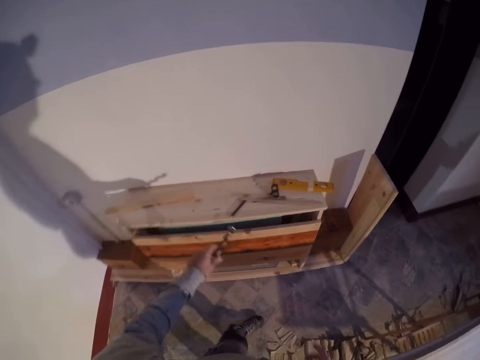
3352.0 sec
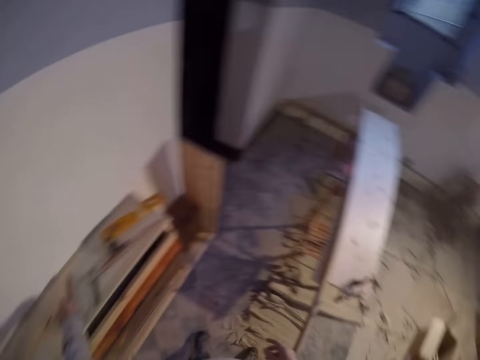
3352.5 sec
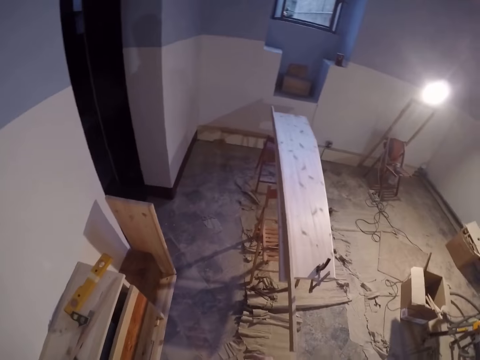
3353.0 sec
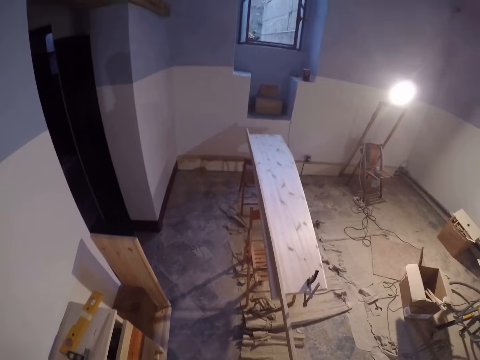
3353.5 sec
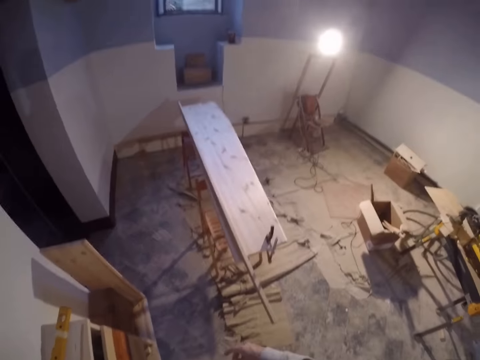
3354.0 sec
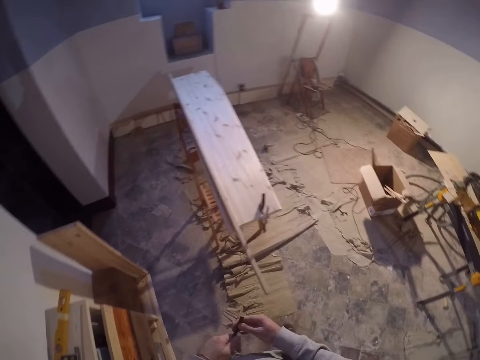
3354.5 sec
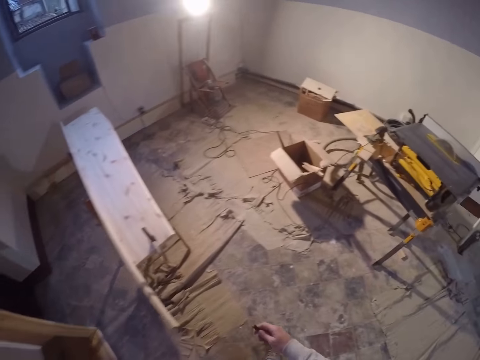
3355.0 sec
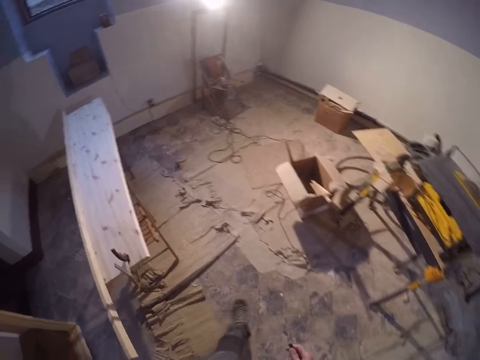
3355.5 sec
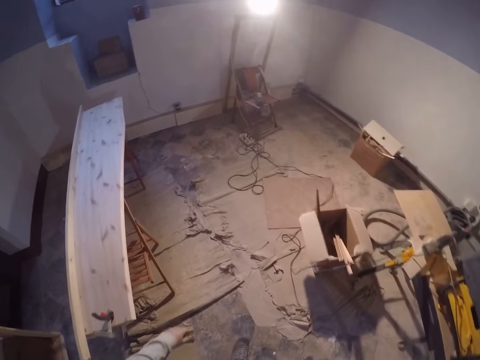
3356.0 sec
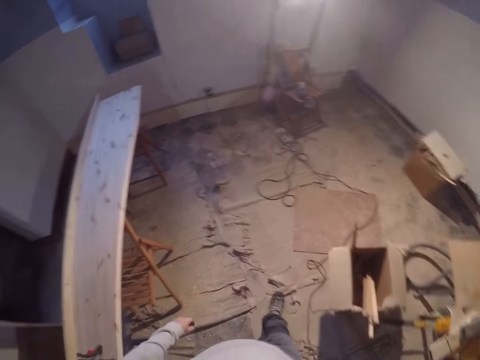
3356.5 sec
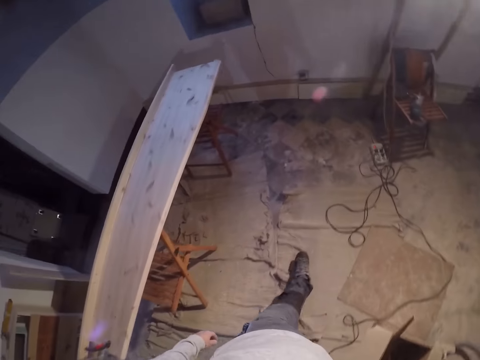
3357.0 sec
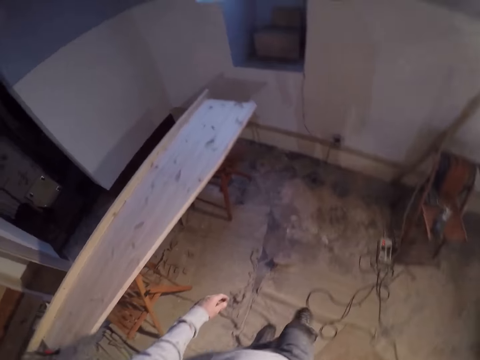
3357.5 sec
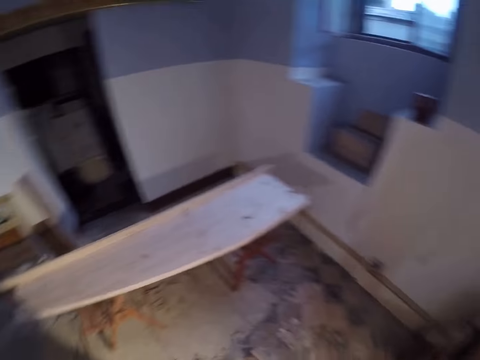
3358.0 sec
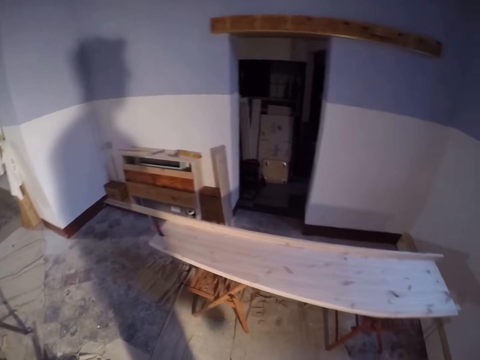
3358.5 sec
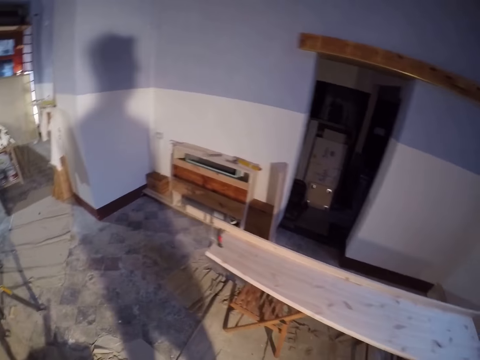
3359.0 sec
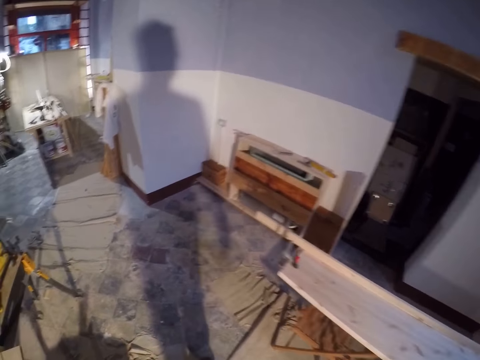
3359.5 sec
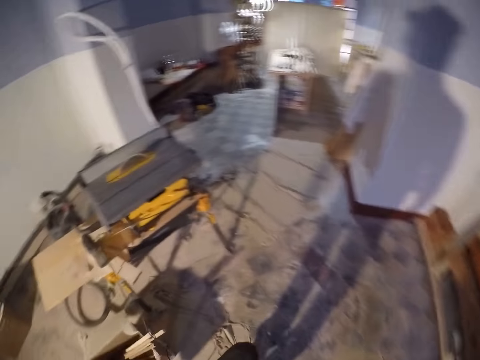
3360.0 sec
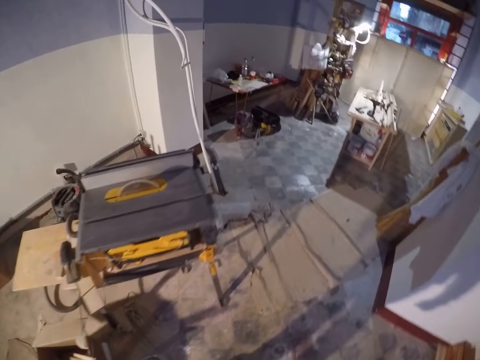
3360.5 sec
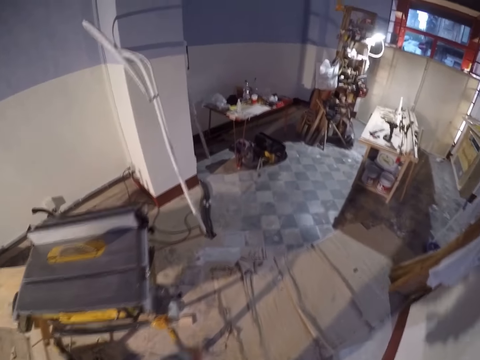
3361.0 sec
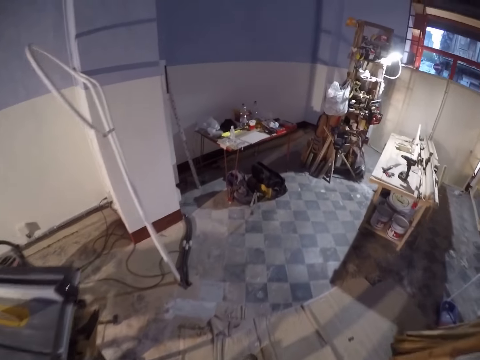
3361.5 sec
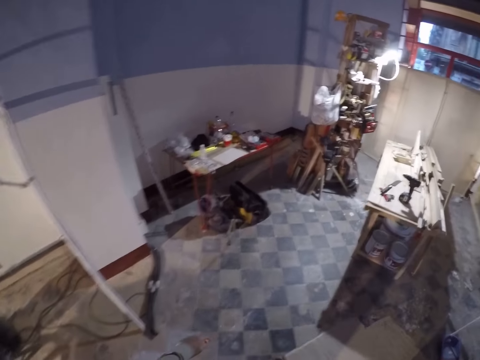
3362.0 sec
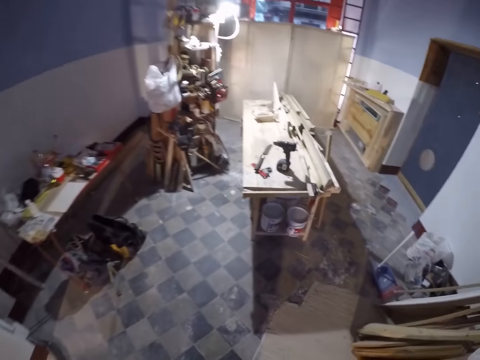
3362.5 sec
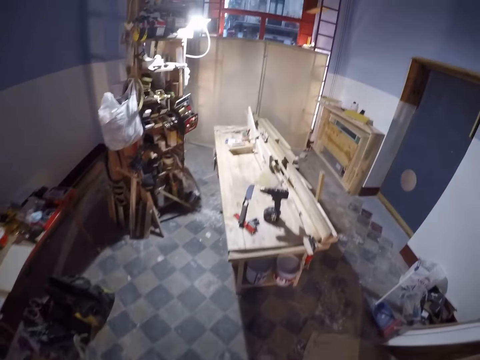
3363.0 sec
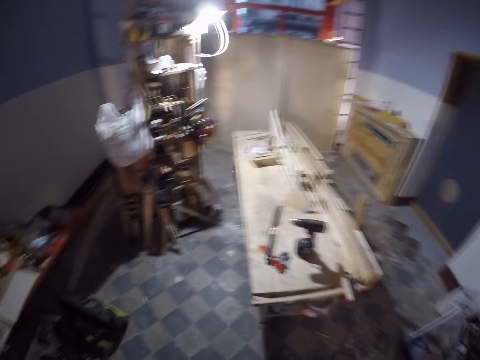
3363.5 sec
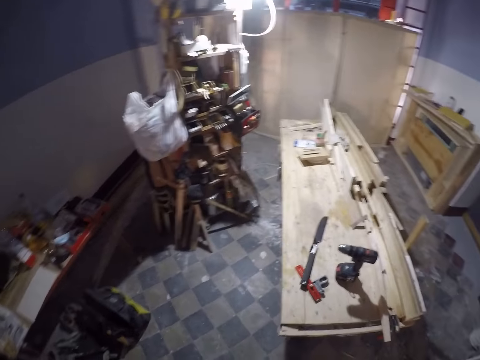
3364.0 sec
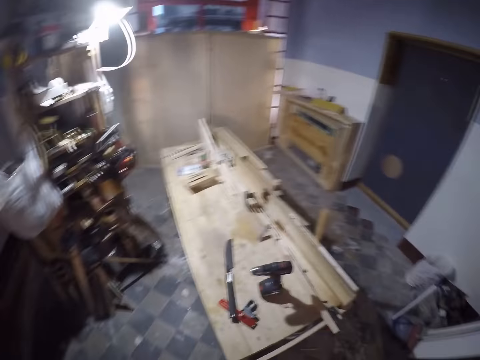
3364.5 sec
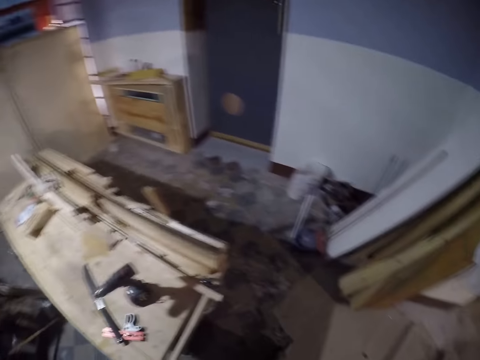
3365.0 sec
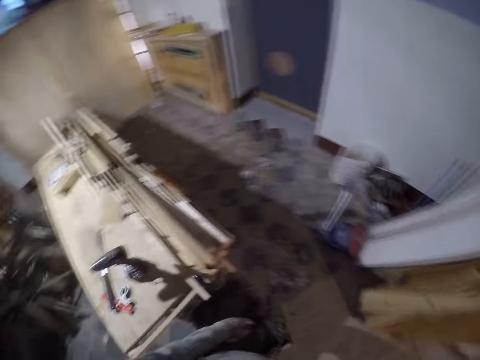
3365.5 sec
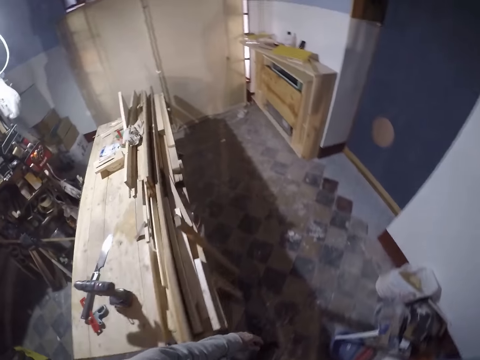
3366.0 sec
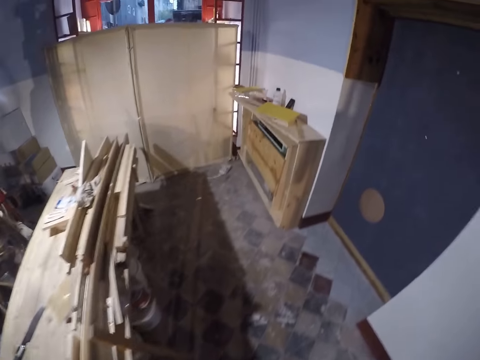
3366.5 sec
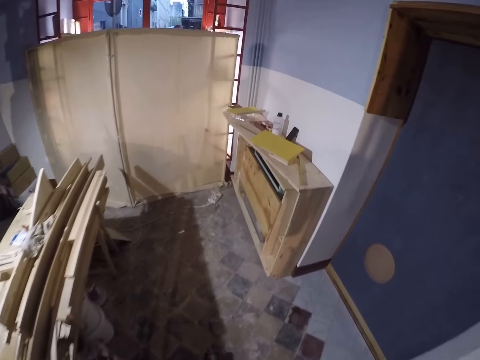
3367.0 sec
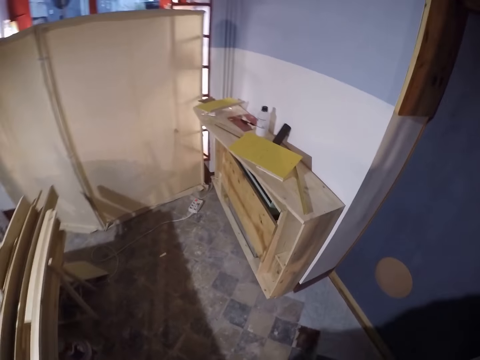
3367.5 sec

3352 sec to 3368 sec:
The camera wearer drops the metal rod in his left hand on the table. He transfers something from his left hand to his right hand. He walks in the room.

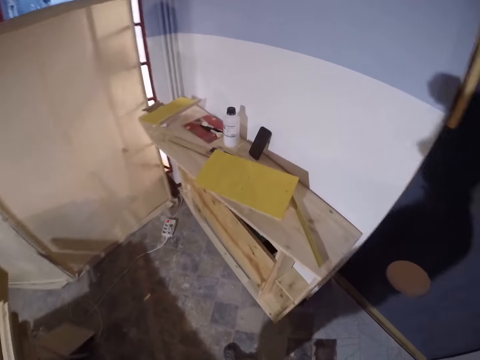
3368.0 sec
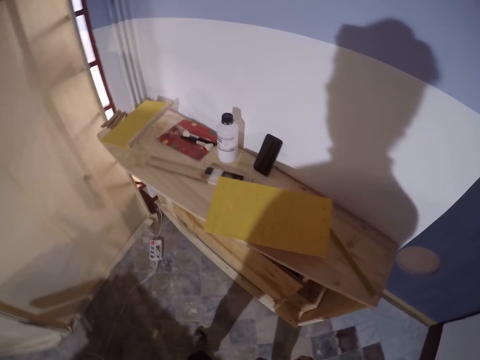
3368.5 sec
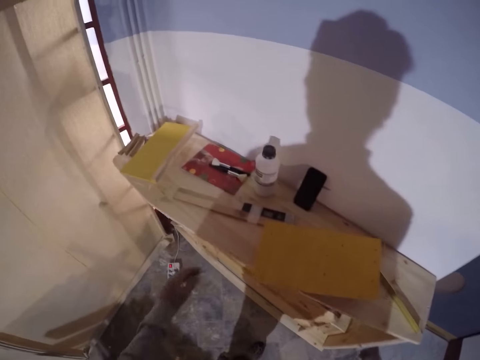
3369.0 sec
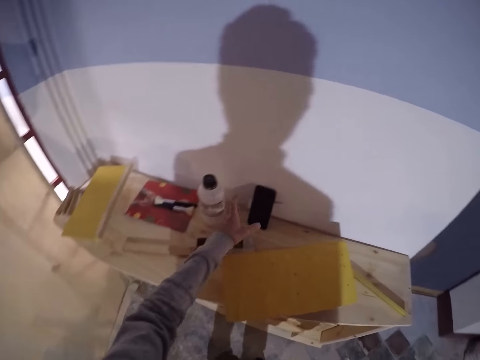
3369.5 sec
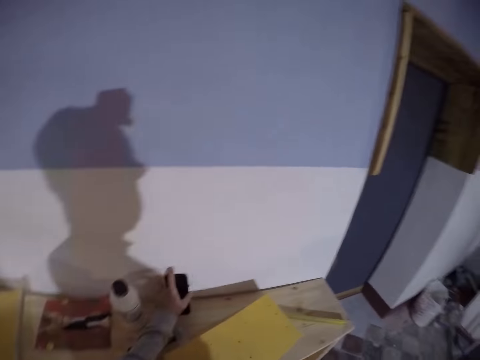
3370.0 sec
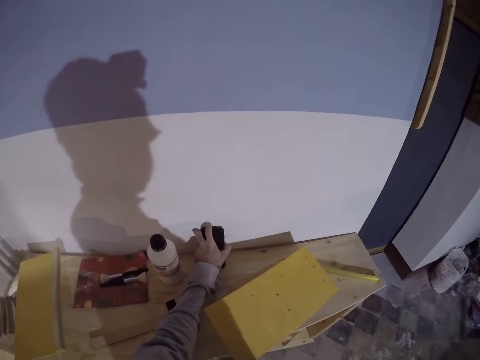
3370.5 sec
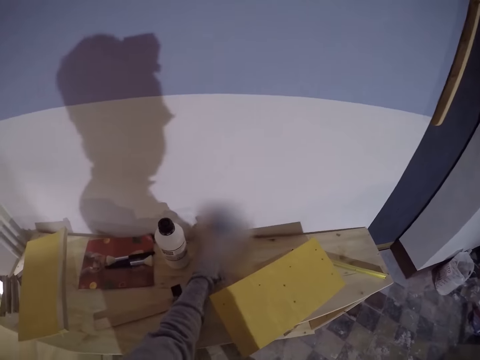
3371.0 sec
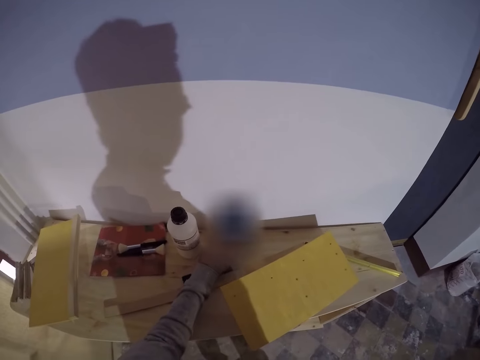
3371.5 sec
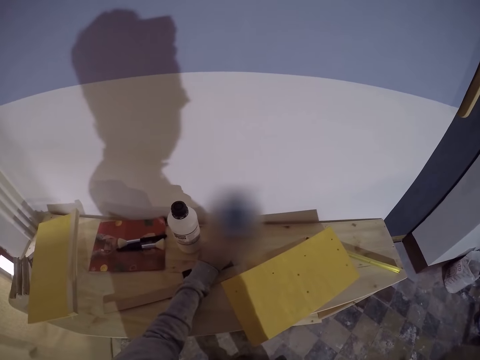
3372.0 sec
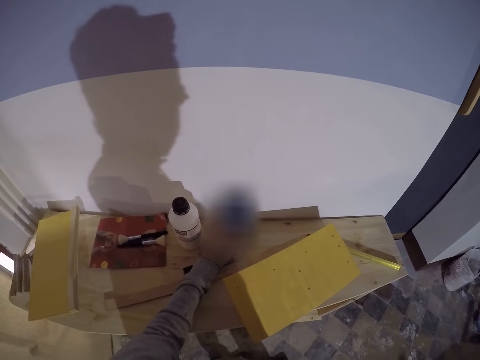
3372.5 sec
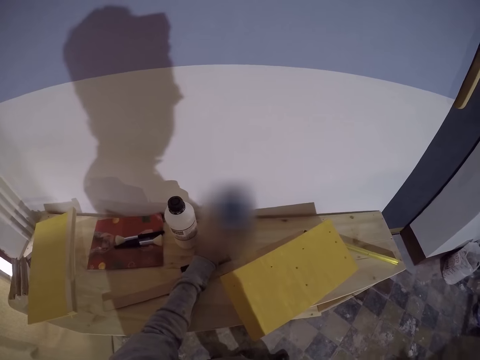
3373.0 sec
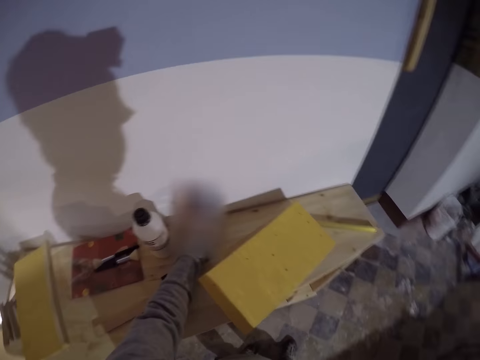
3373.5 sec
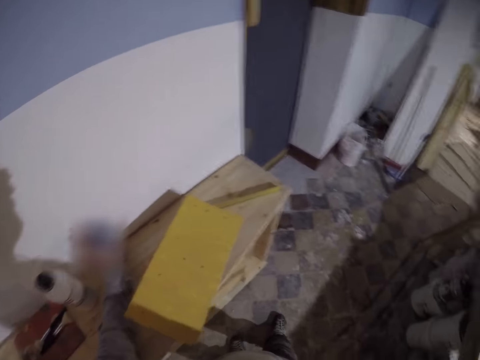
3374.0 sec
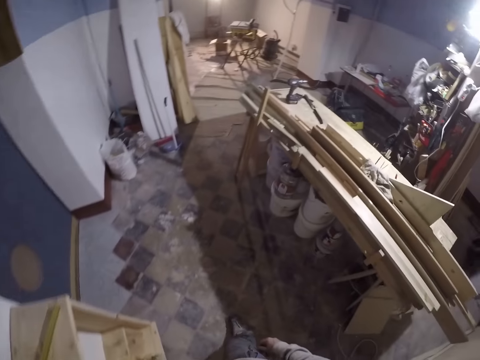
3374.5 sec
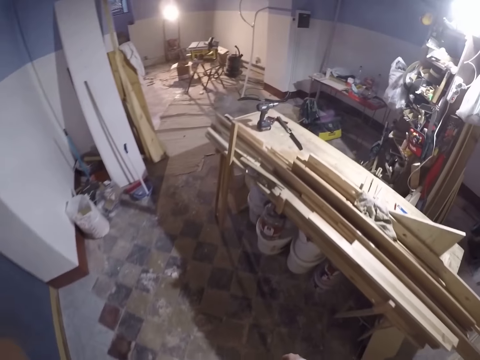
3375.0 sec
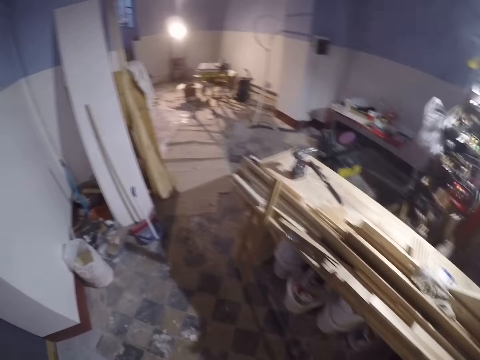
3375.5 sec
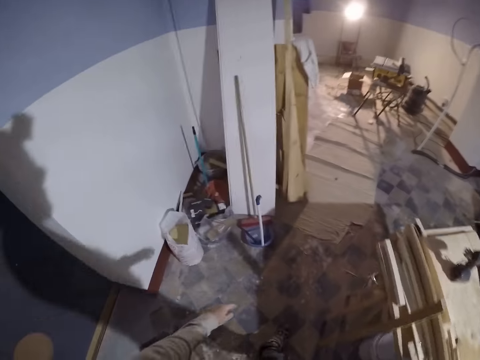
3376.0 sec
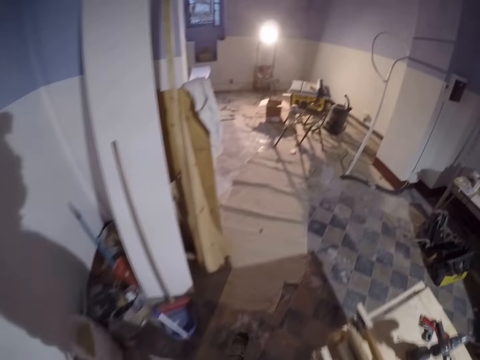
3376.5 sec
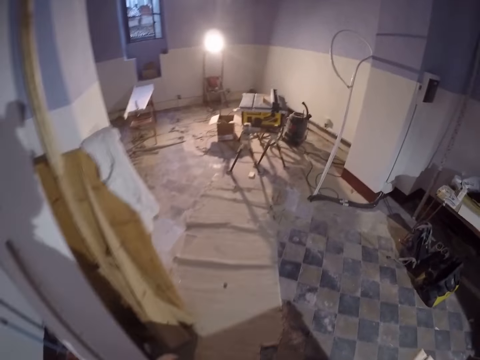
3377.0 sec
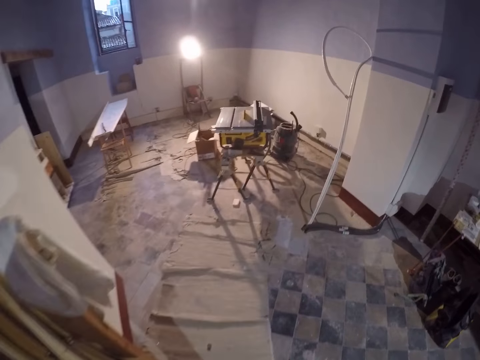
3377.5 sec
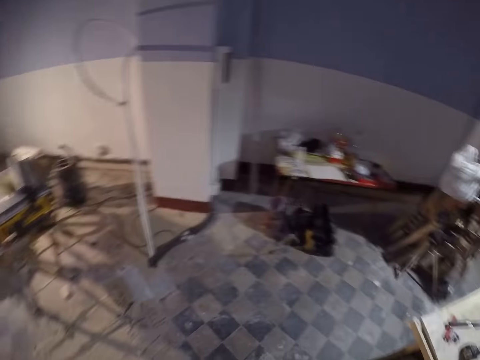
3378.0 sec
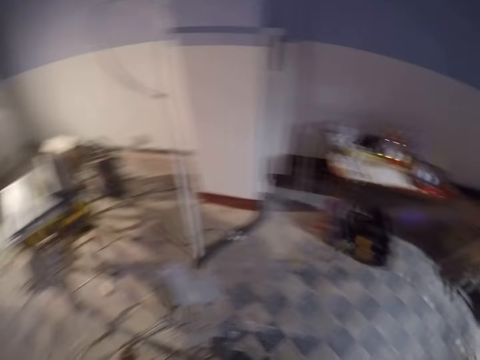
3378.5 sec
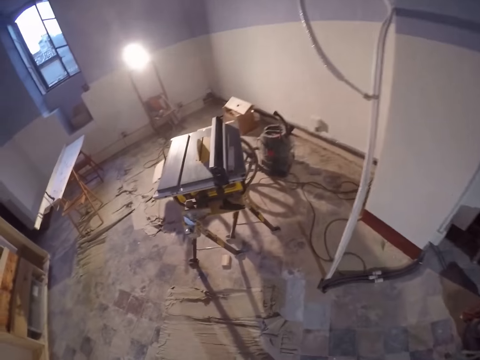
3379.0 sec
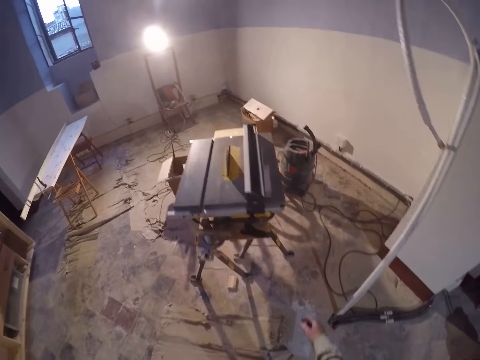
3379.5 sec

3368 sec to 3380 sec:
The camera wearer presses a phone on the table with his left hand. He uses the phone, leaves the phone on the table and walks in the room.
